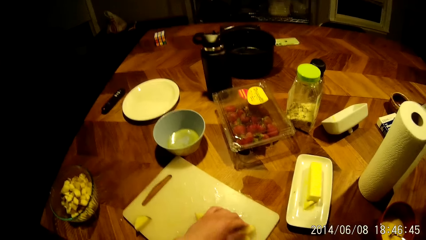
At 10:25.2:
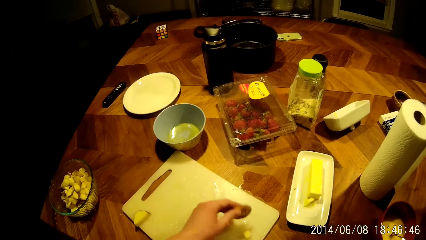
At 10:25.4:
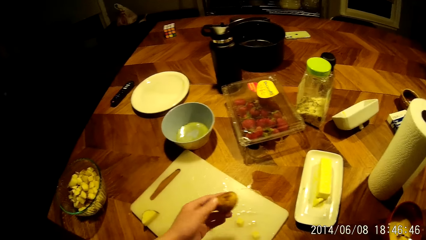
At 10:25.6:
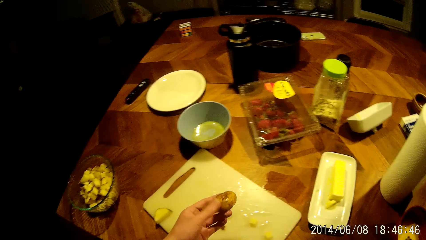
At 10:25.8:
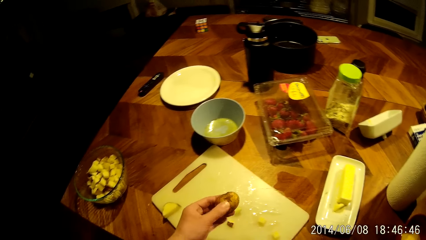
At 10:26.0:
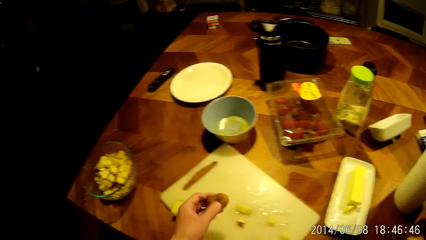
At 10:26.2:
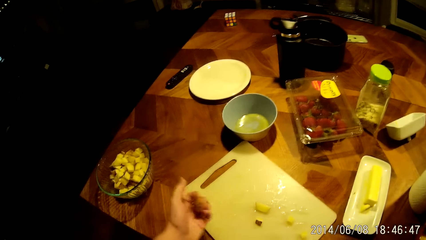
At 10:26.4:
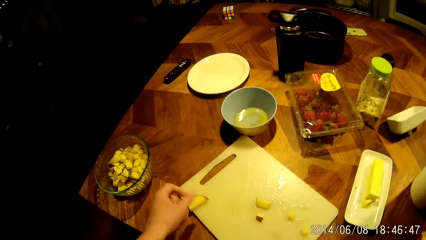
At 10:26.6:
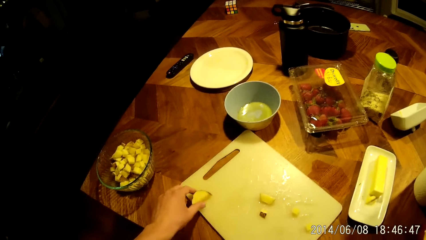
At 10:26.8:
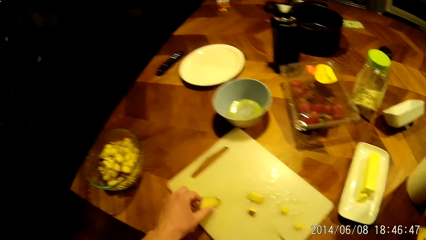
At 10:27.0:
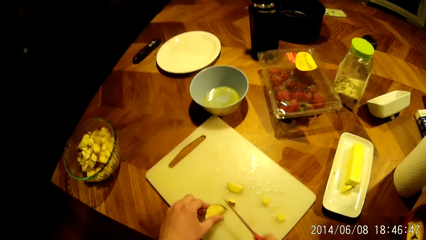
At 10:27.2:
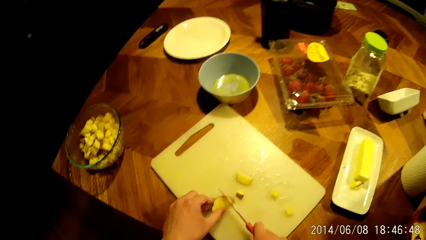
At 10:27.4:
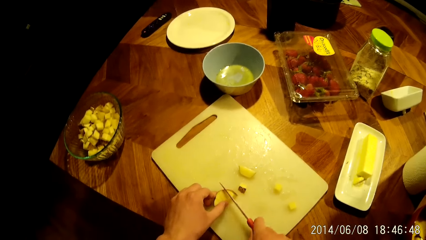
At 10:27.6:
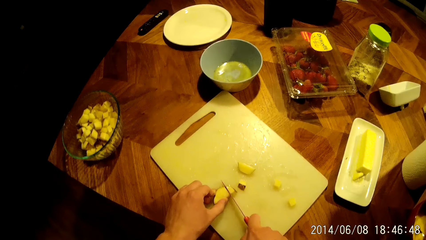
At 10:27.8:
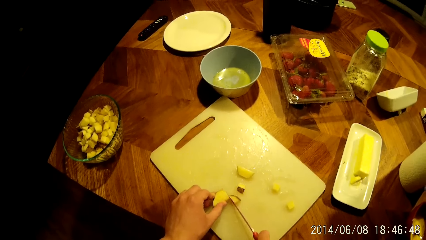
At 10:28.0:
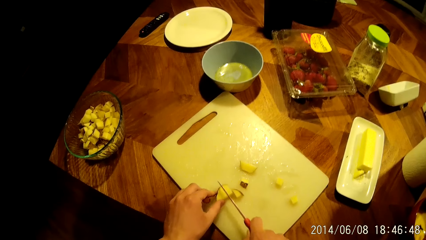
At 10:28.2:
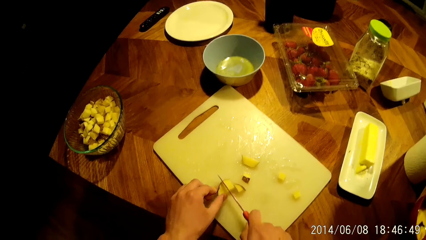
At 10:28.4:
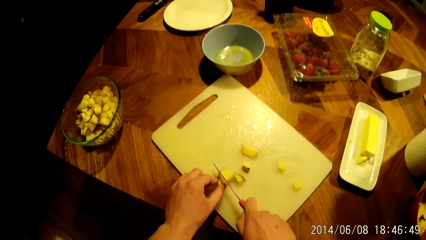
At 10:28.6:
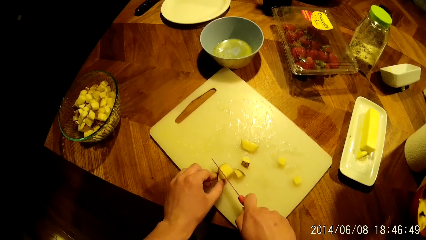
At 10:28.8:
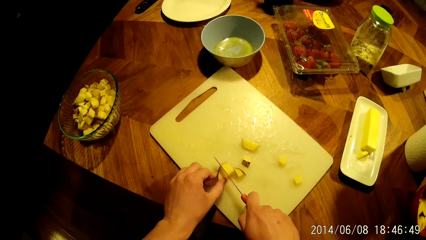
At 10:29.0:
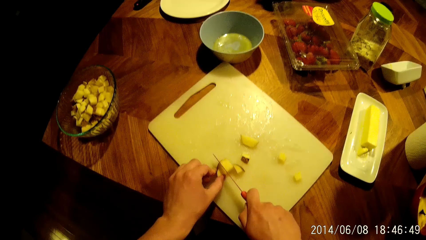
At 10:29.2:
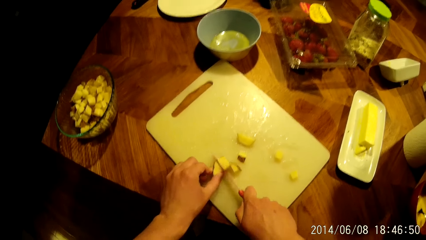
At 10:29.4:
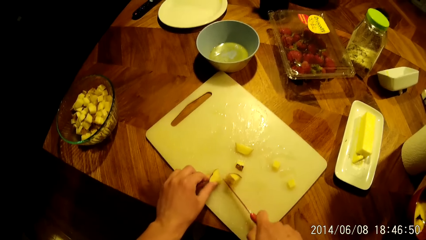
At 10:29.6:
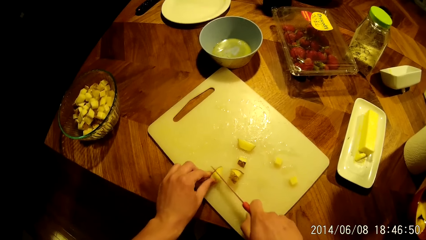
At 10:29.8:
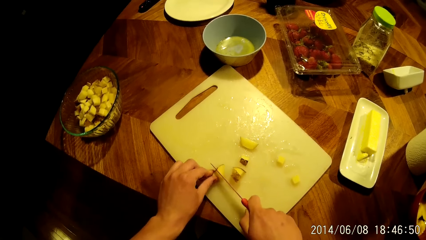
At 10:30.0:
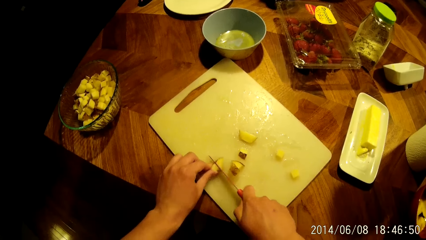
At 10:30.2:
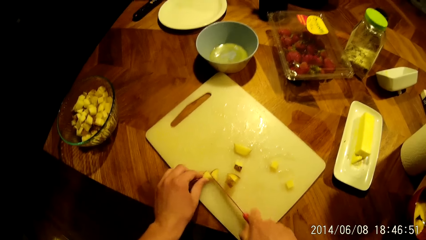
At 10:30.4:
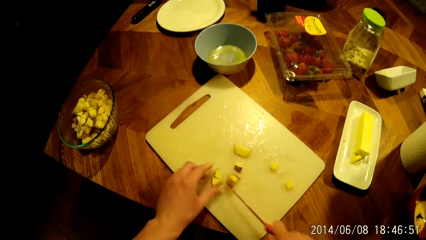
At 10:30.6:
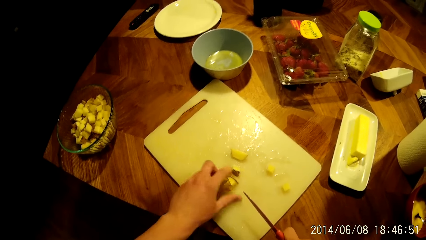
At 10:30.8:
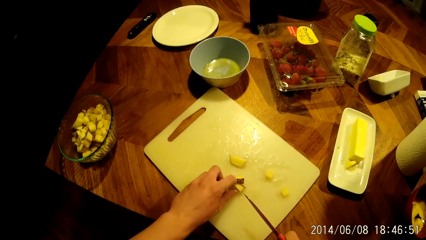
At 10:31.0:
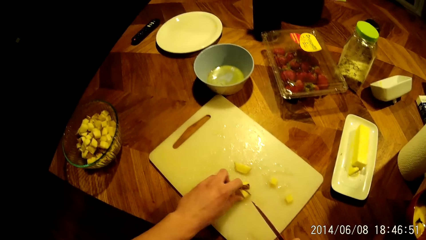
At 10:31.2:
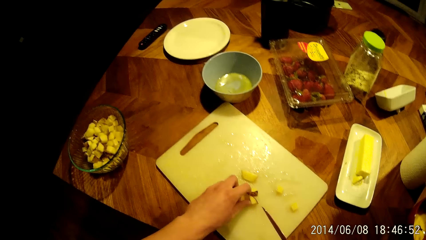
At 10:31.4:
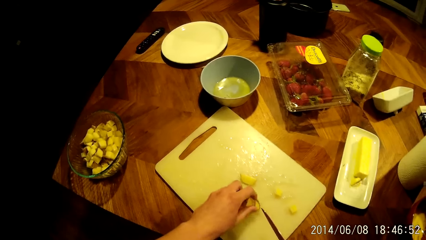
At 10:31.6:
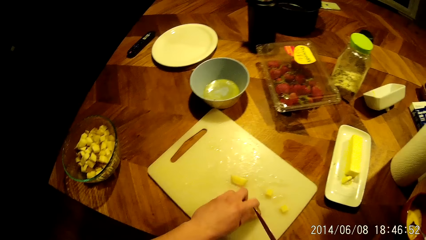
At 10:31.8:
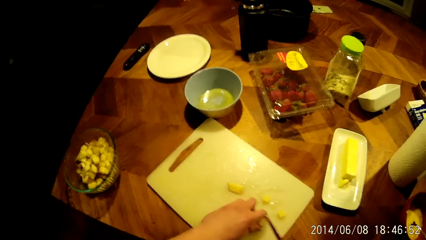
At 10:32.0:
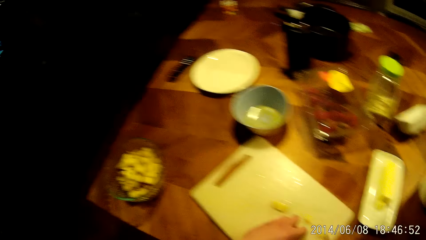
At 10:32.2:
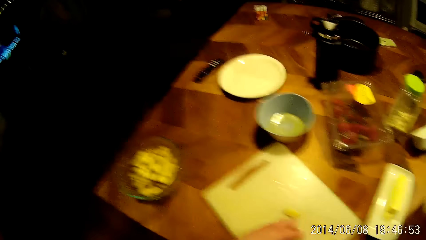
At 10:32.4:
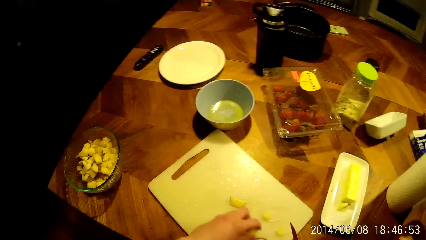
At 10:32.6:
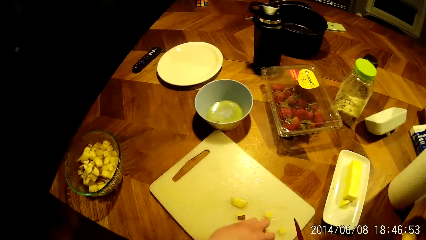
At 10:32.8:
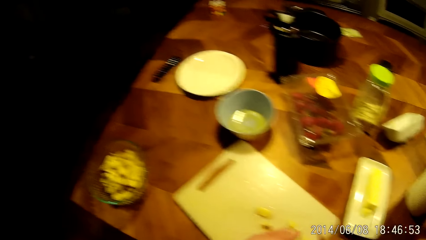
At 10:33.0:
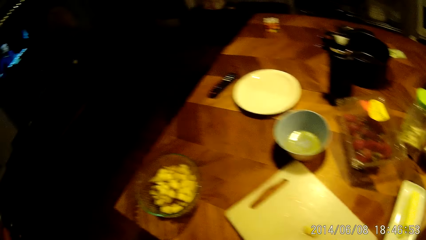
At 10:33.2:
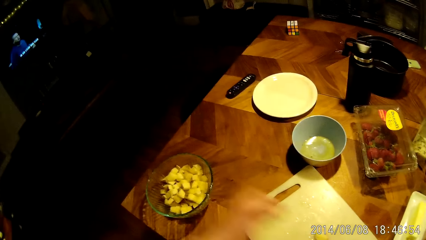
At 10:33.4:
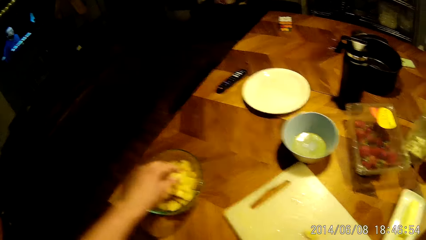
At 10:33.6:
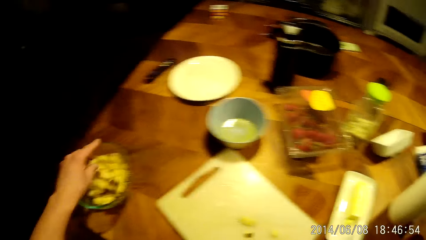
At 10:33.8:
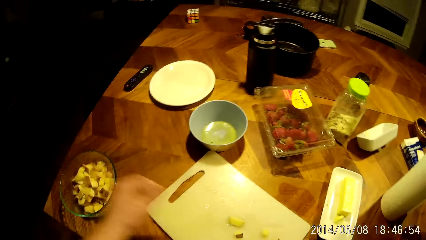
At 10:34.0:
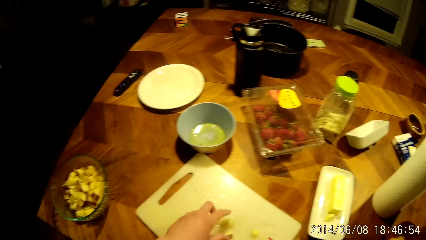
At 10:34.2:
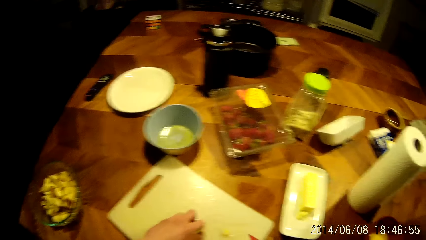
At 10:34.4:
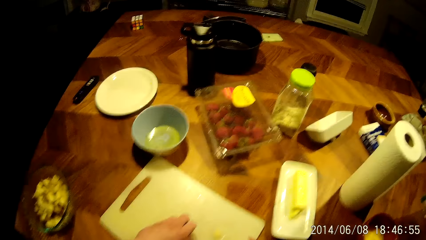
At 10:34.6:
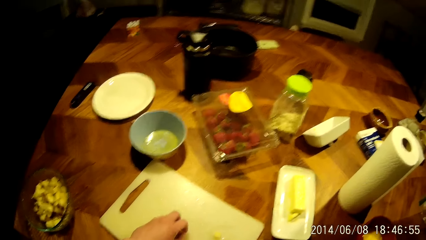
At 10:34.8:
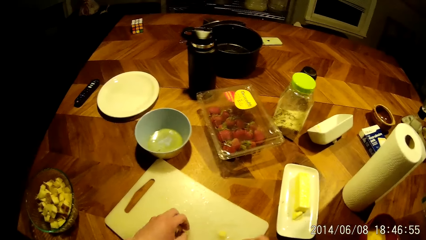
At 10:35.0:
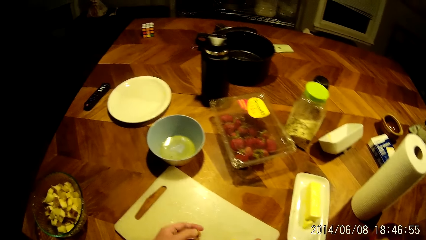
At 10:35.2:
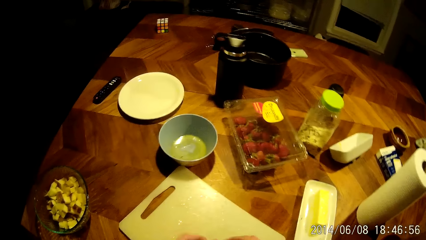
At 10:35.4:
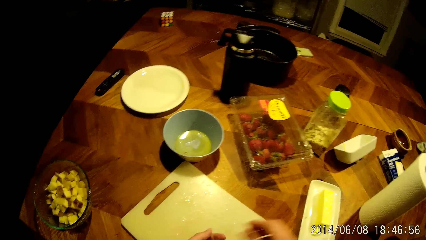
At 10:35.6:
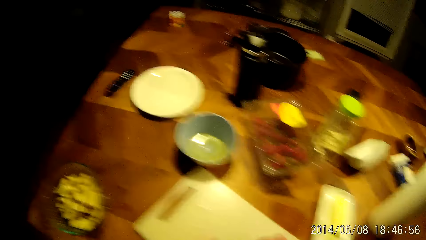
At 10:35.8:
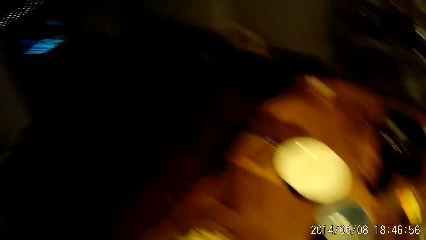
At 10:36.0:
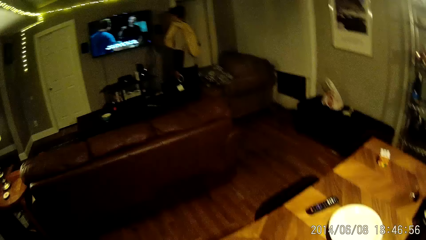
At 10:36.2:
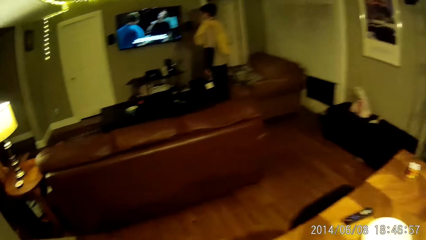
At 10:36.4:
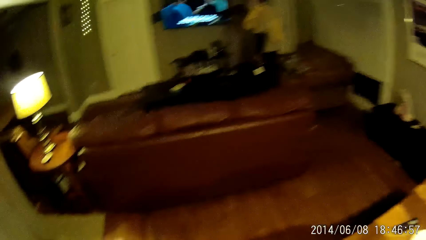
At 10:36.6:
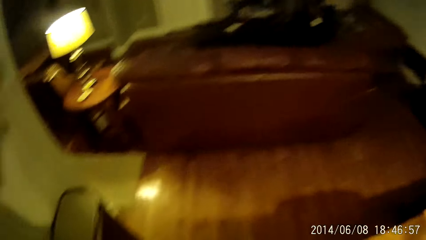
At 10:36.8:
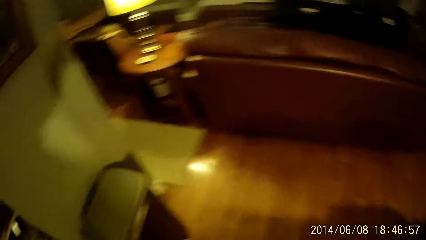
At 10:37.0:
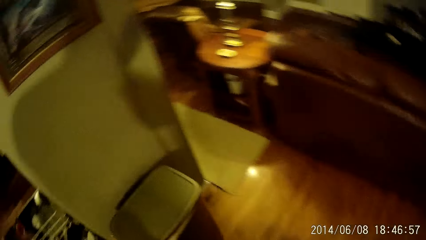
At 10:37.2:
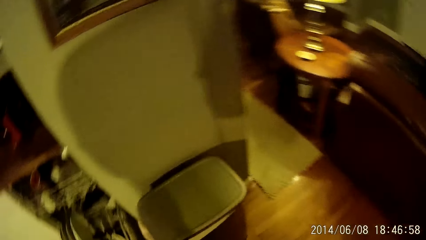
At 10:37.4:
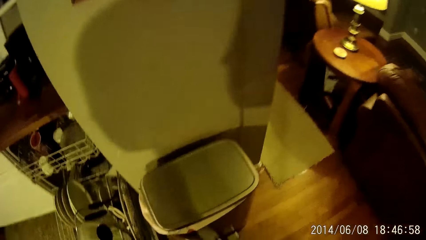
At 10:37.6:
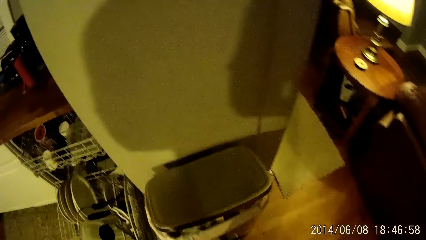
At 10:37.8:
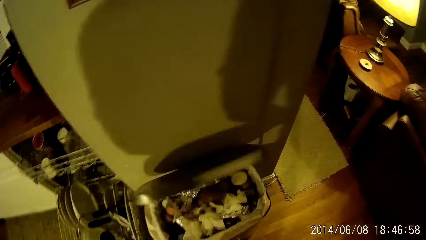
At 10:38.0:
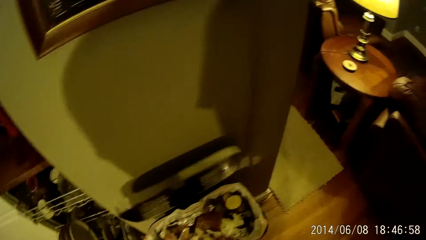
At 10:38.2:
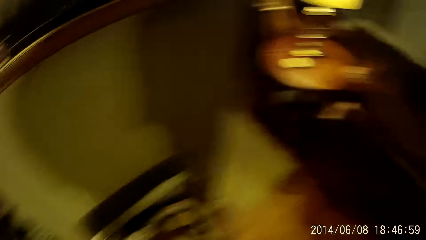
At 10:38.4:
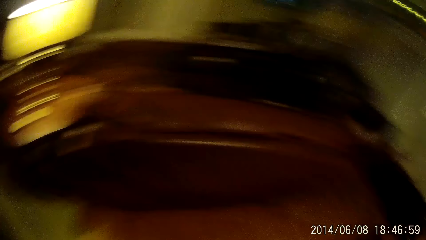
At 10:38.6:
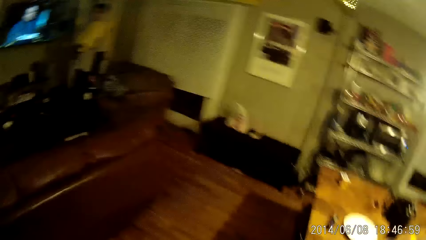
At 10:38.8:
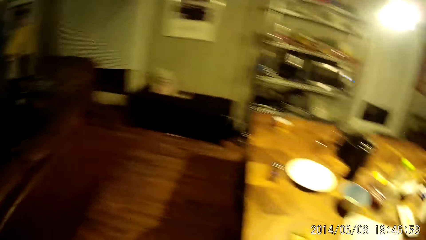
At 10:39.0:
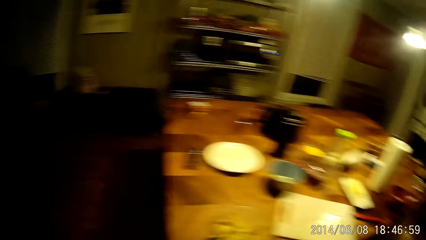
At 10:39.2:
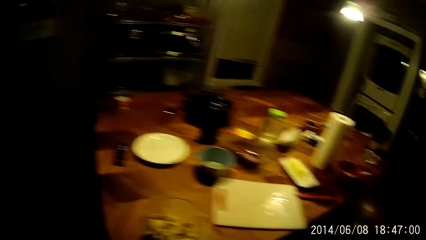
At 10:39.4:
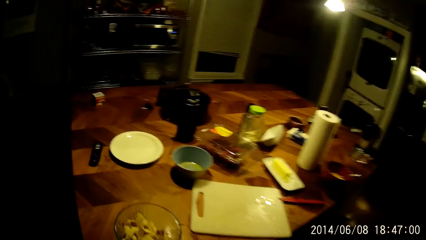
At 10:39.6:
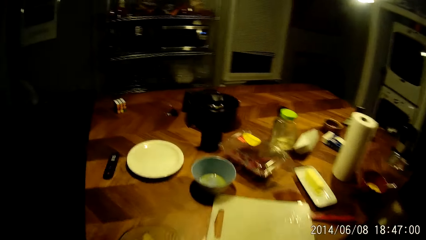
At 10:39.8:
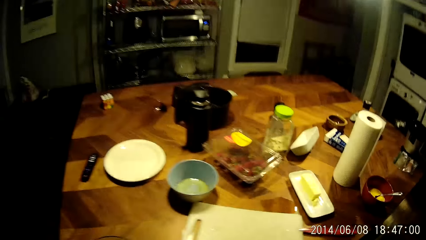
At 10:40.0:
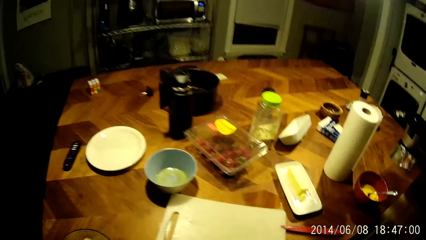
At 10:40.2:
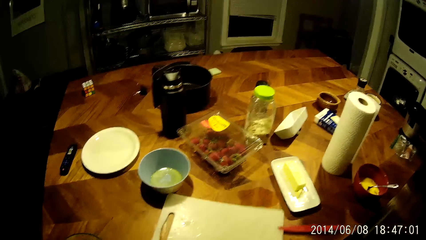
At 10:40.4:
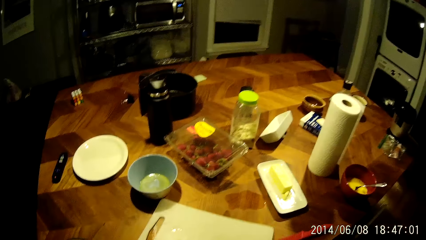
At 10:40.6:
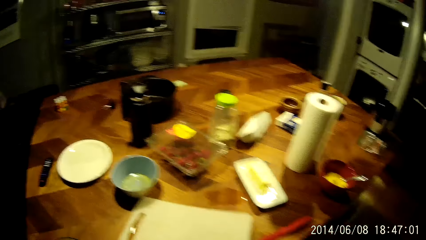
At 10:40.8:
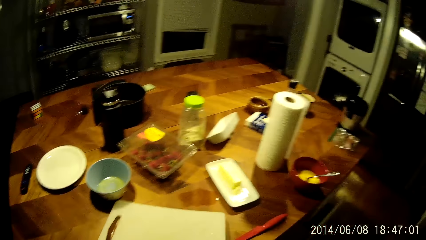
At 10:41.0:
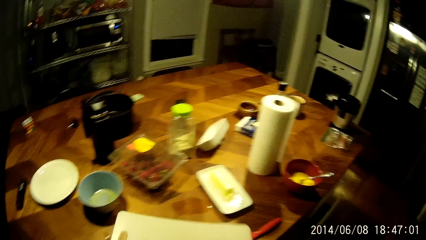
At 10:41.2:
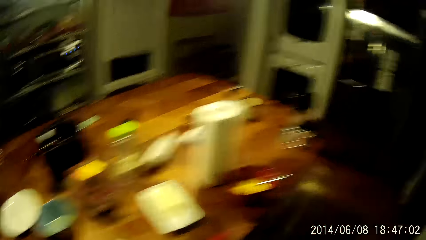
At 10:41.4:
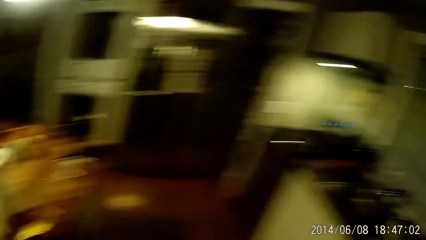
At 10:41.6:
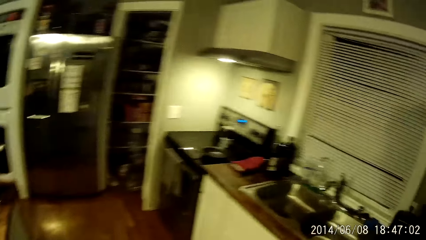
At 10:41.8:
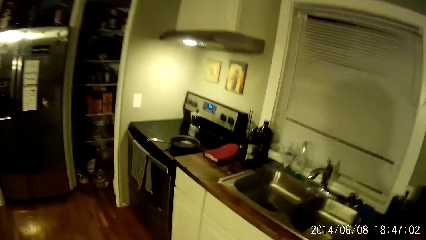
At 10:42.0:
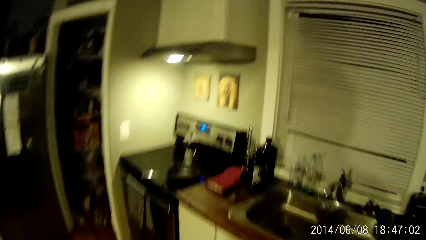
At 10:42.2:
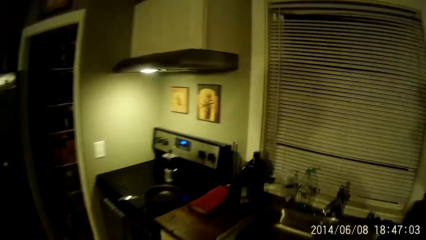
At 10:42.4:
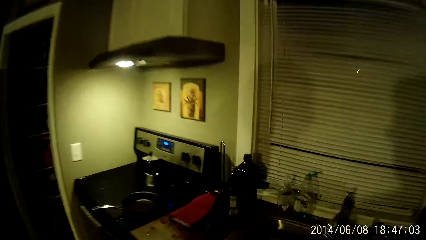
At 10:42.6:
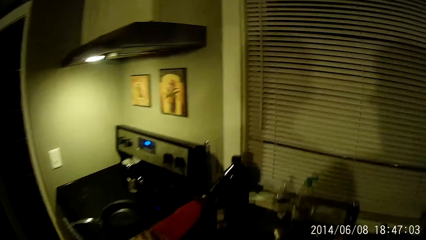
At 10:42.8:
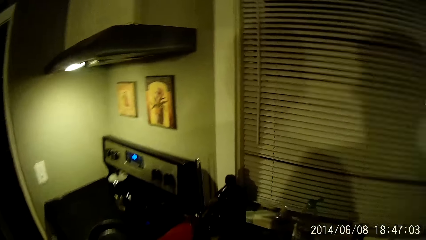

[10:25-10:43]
The camera wearer picks a slice of yam on the chopping board with his left hand. He chops the yam into cubes on the chopping board with the knife in his right hand. He packs the chopped yam from the chopping board into the bowl on the table with his left hand. He converses with a boy. He turns to a bin. He opens the dustbin with his left leg. He throws the yam pieces in the dustbin with his right hand. He picks the chopping board from the table with his left hand.
